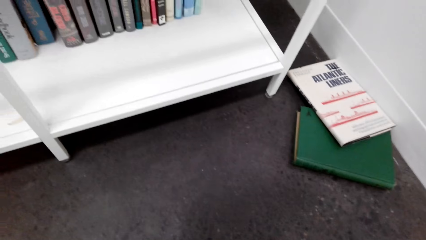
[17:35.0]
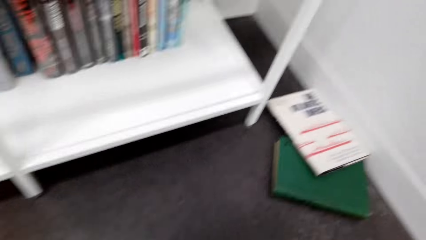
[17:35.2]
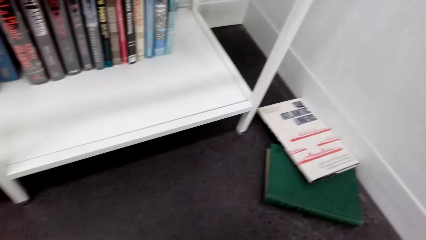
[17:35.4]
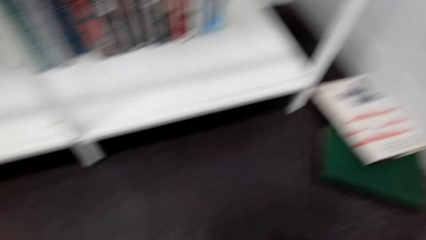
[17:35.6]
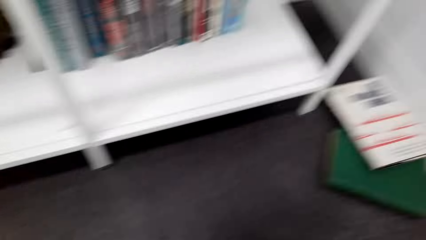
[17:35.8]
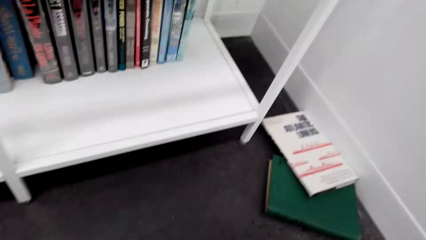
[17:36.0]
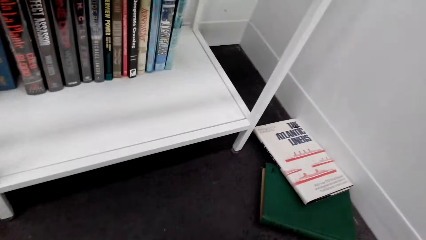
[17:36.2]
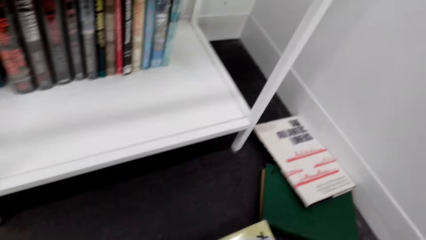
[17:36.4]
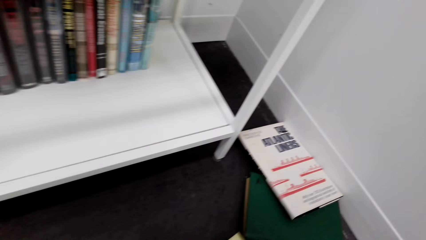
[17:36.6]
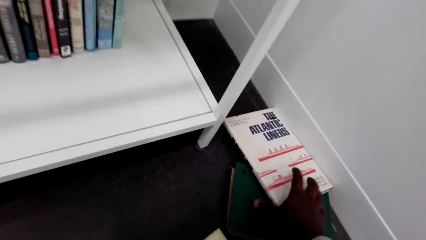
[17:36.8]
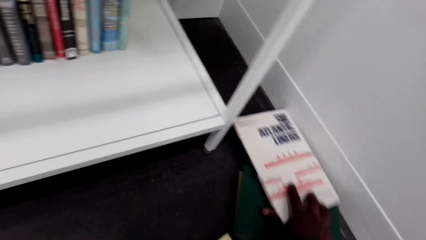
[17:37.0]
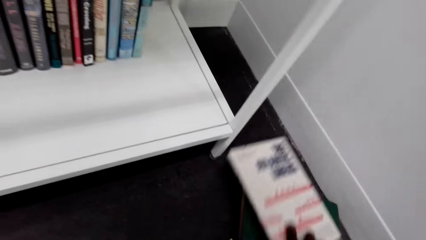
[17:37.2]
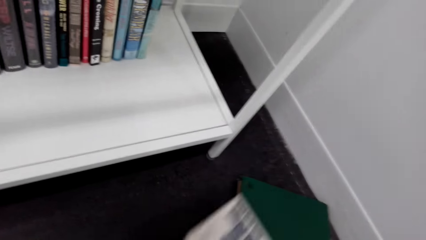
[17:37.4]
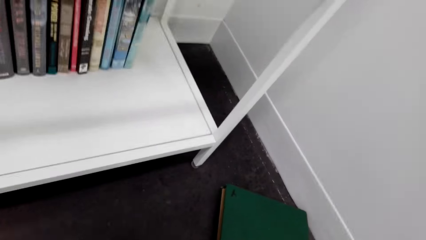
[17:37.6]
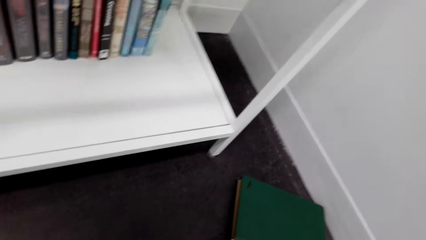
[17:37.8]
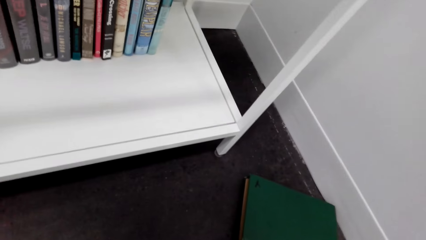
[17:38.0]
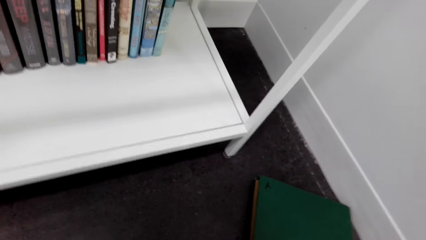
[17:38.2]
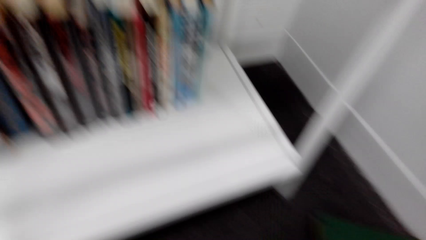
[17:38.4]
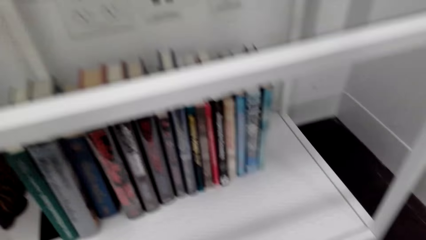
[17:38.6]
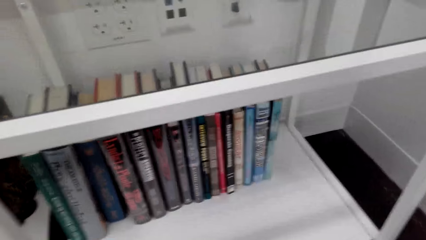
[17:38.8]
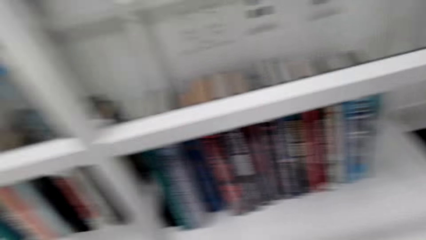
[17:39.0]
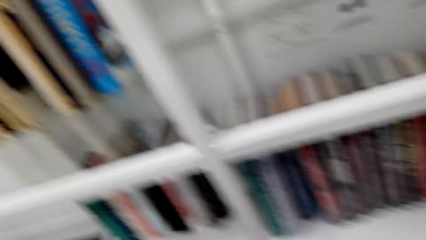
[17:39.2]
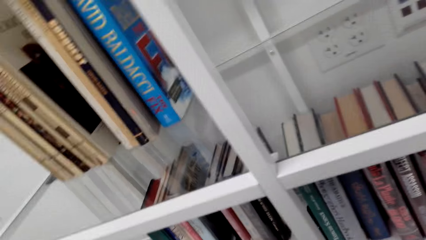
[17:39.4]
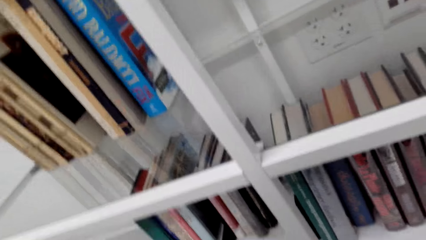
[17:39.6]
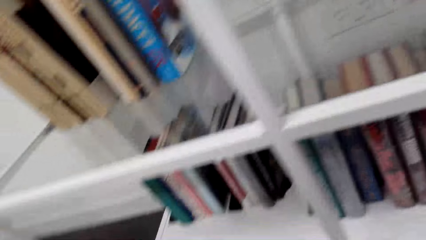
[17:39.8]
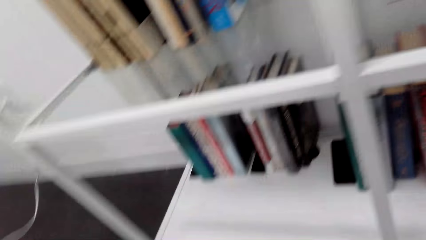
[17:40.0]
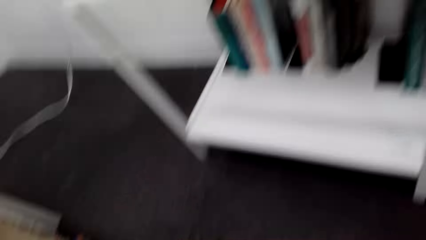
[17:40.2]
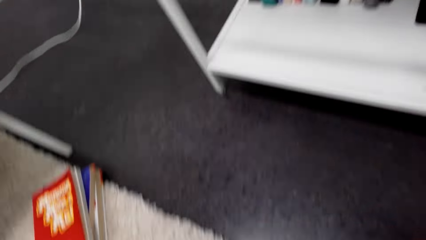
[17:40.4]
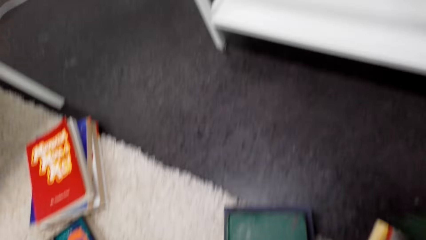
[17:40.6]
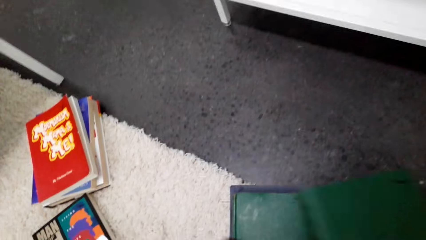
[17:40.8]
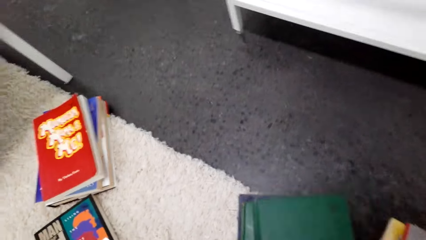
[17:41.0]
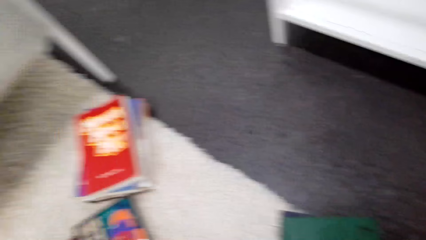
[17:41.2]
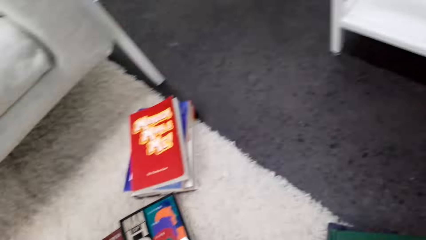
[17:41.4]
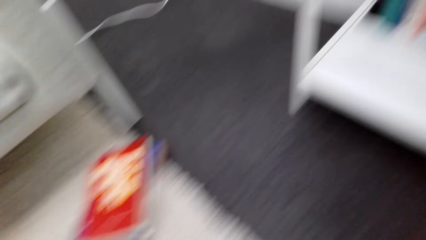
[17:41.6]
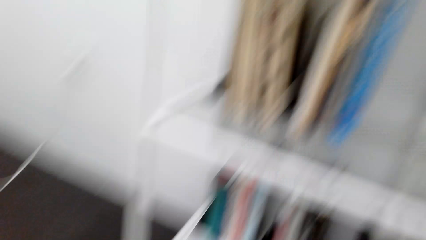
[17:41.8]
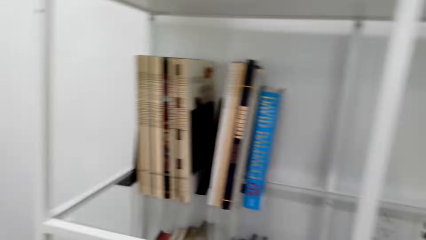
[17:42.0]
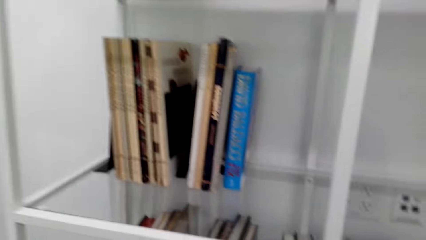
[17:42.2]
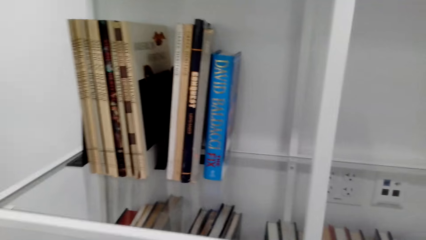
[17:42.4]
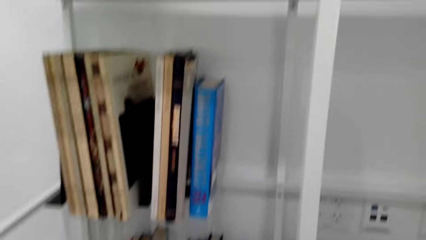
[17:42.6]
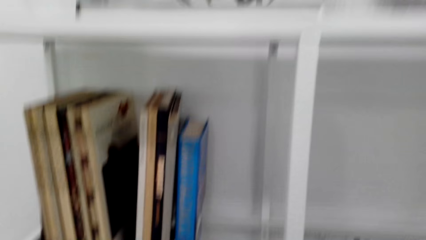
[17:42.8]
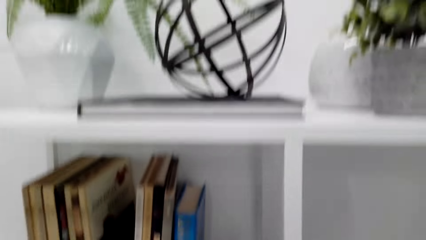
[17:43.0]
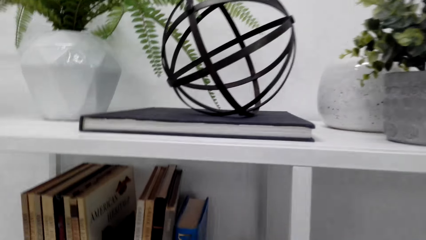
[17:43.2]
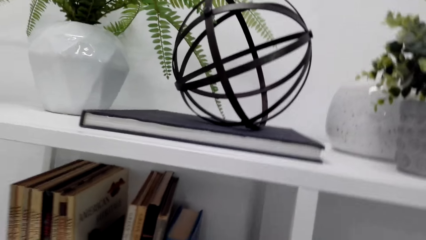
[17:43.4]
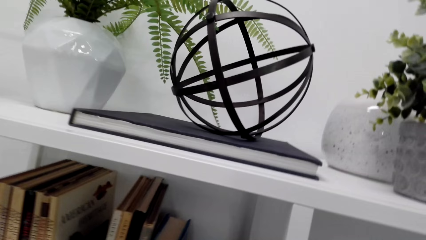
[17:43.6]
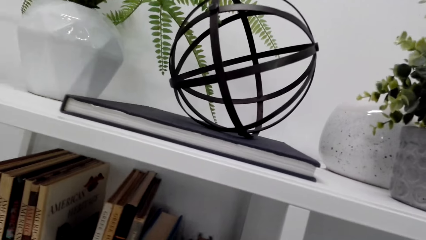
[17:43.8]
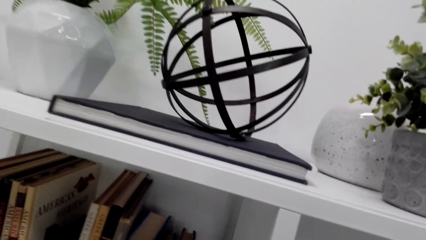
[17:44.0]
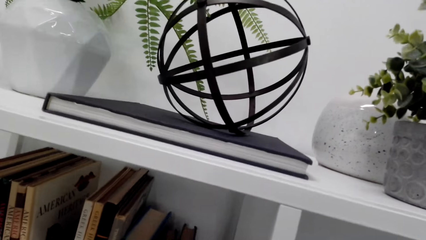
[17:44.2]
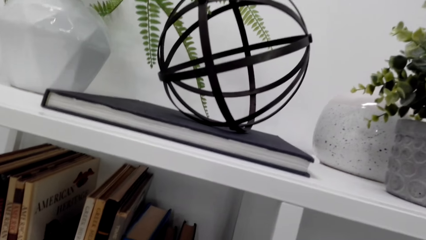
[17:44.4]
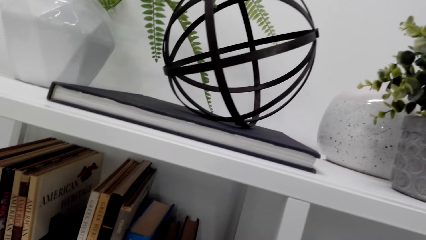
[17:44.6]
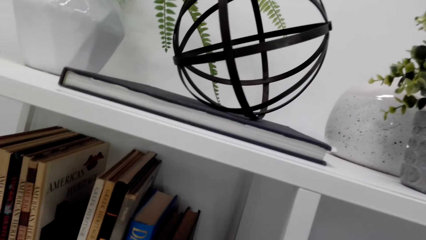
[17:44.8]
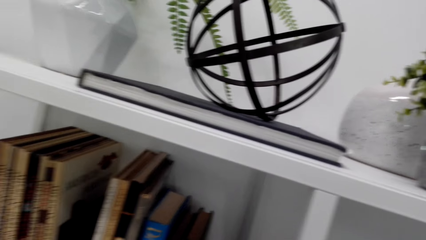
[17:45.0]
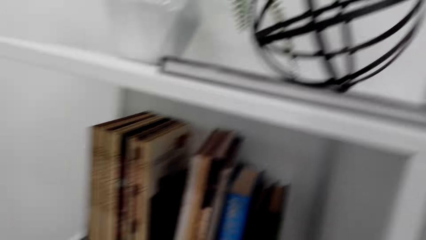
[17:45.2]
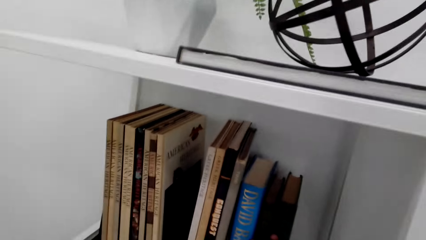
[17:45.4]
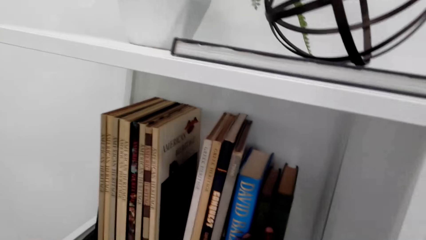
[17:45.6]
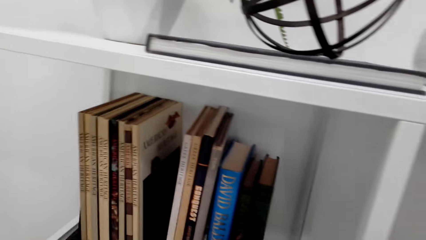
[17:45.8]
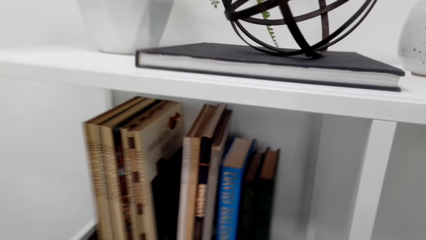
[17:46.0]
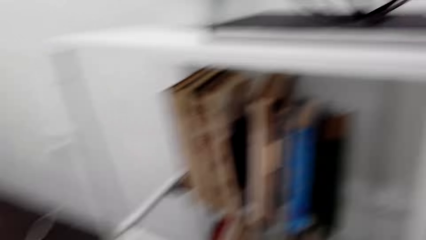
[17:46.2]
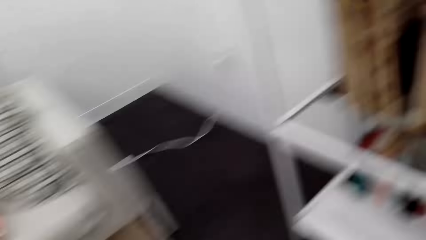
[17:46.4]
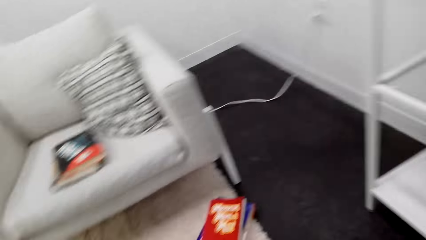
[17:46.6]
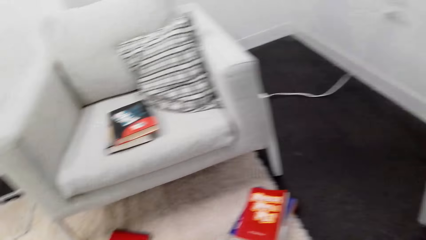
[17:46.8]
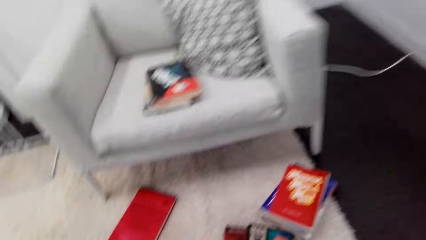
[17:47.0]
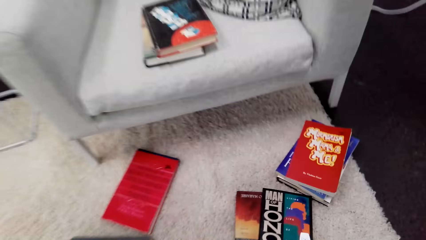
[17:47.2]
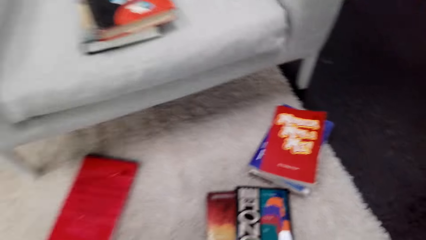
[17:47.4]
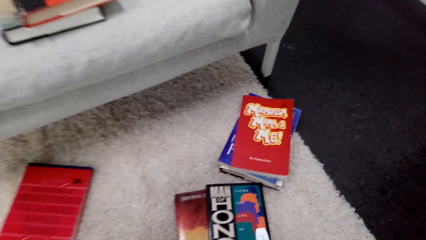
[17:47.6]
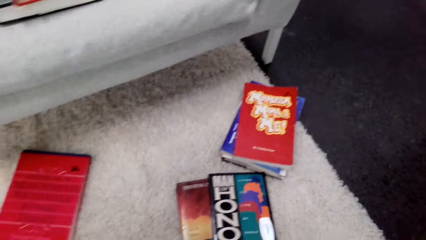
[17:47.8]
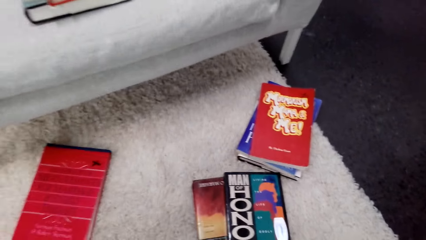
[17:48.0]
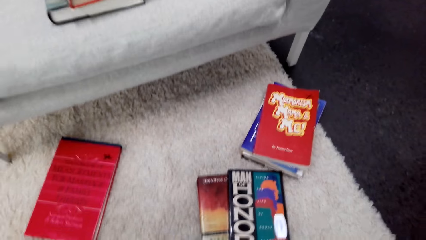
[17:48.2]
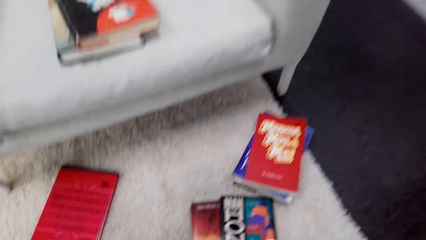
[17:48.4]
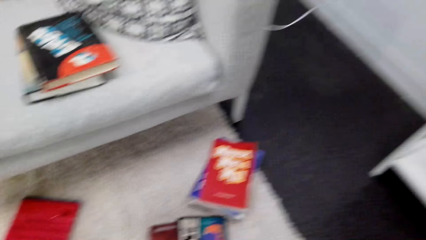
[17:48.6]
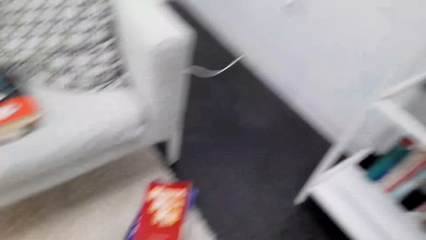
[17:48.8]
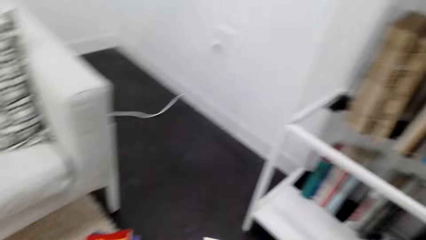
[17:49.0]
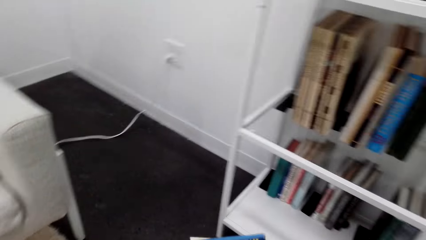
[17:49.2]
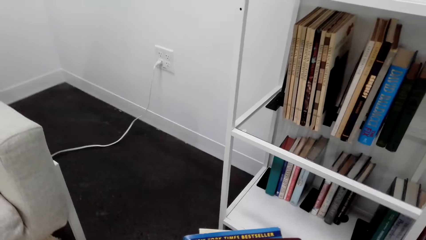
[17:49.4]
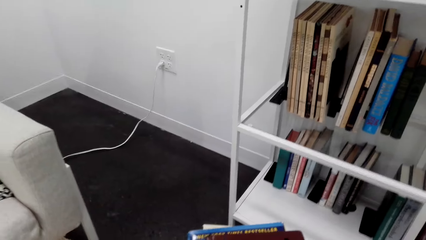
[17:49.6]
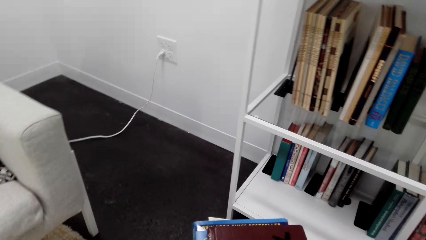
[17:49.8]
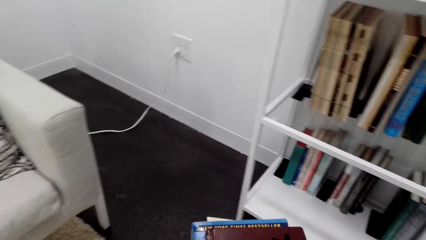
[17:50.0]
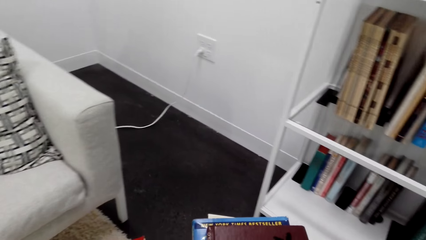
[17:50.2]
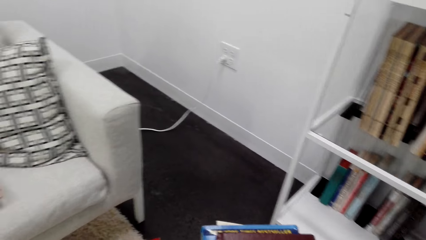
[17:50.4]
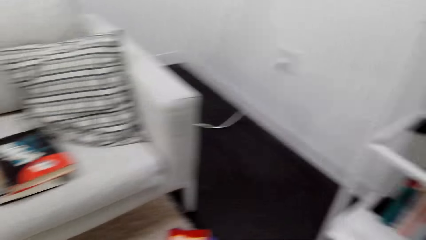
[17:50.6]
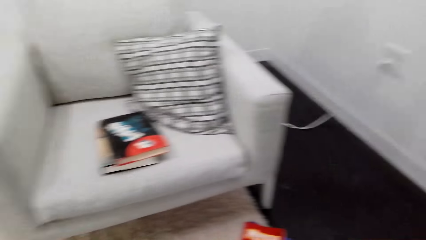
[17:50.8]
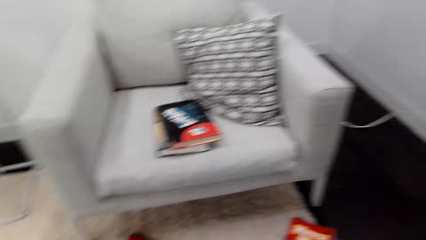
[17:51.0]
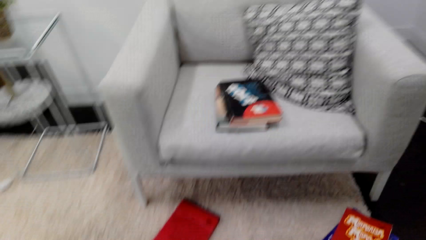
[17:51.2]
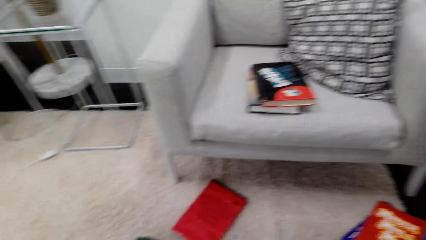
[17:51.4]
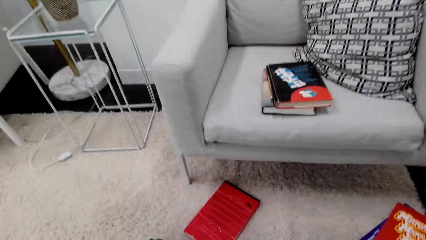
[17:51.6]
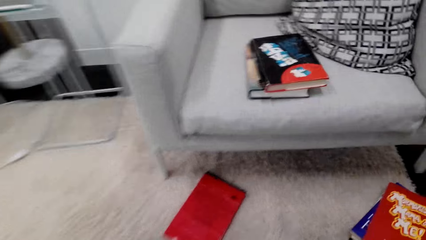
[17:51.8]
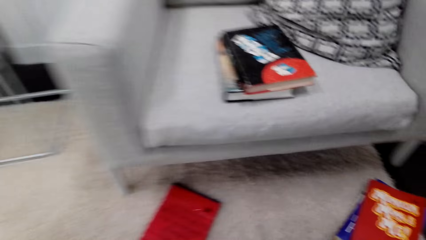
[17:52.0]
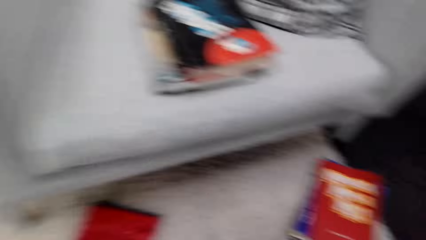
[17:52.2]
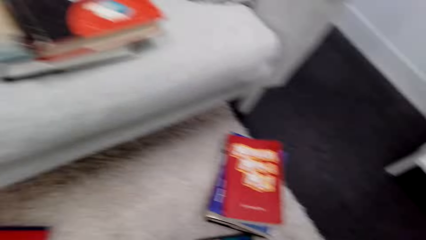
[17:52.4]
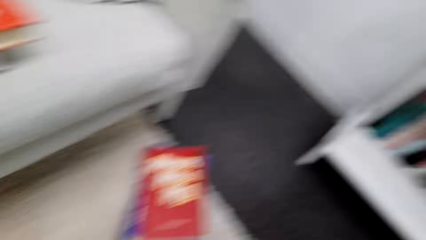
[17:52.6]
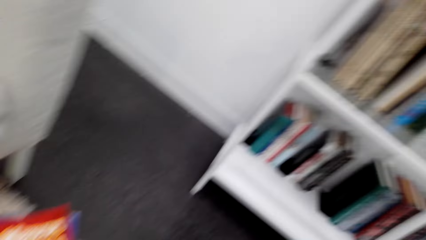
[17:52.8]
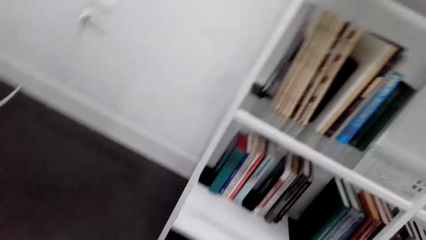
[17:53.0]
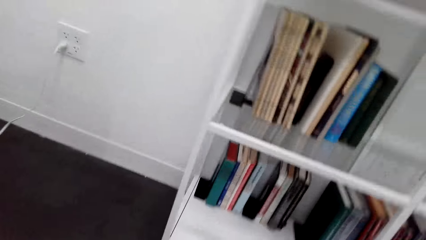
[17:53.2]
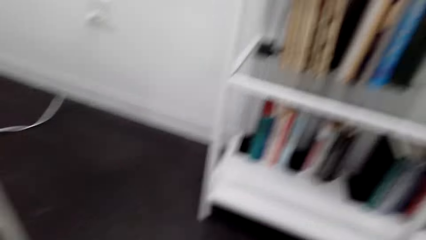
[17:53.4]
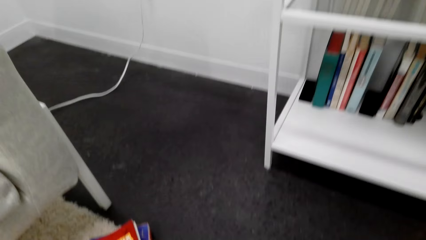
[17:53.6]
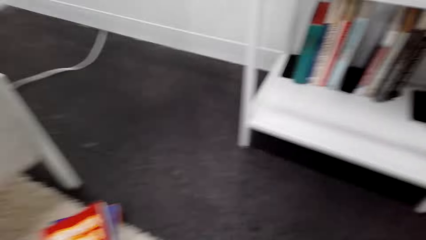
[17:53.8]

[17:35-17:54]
The camera wearer looks around.
